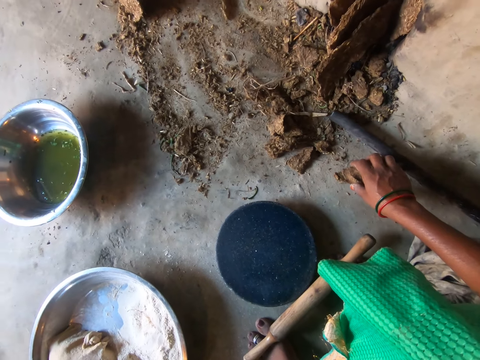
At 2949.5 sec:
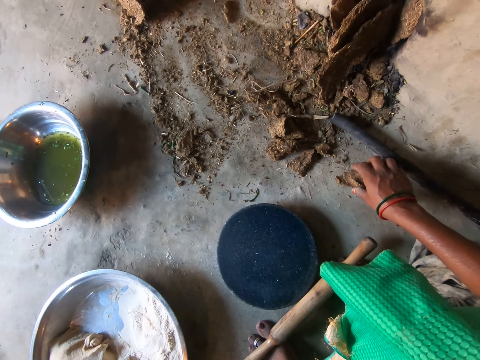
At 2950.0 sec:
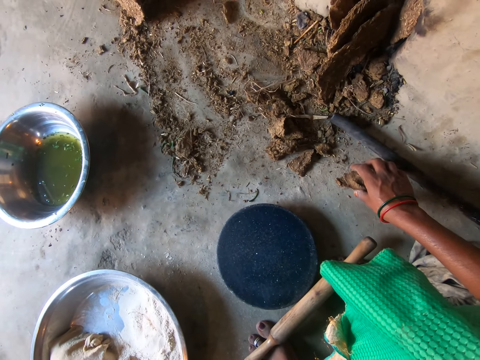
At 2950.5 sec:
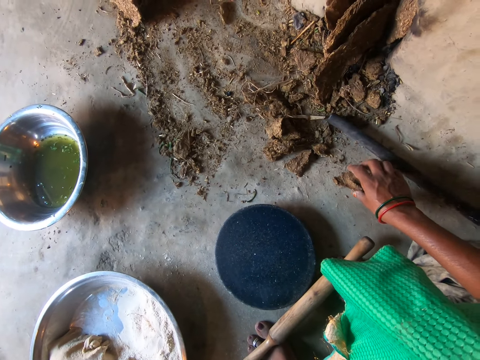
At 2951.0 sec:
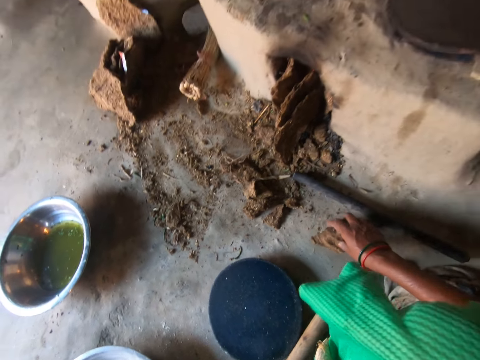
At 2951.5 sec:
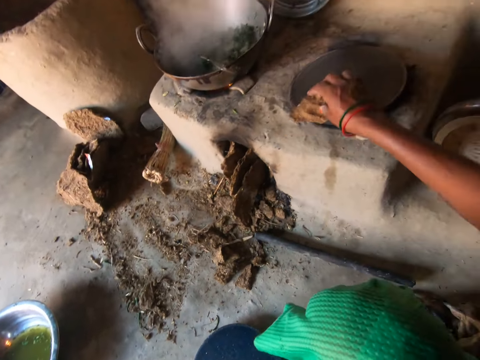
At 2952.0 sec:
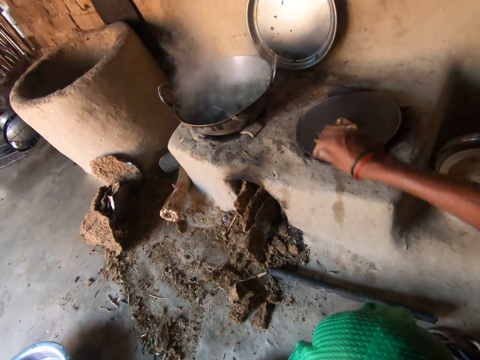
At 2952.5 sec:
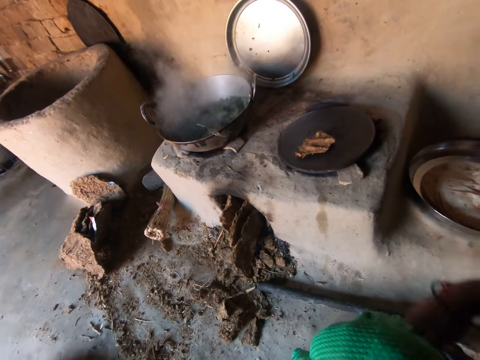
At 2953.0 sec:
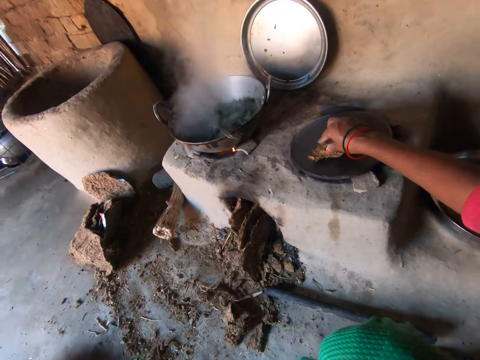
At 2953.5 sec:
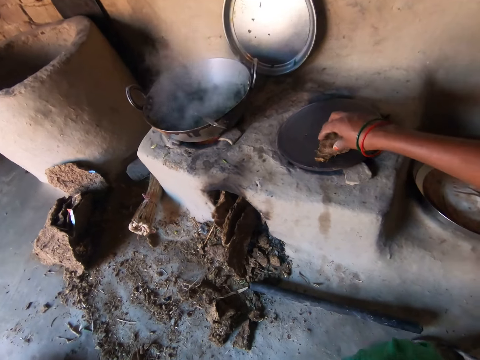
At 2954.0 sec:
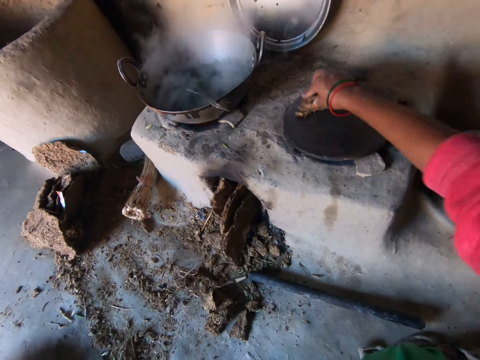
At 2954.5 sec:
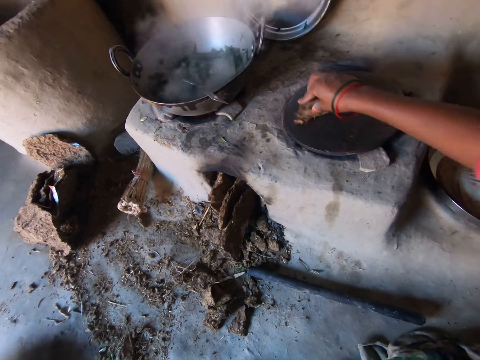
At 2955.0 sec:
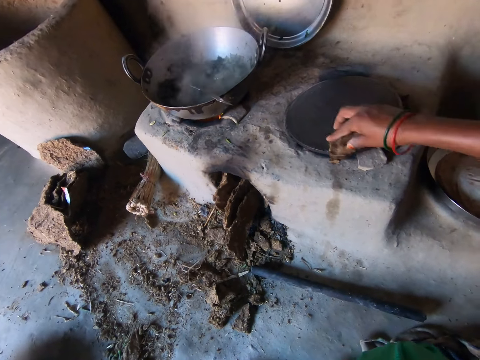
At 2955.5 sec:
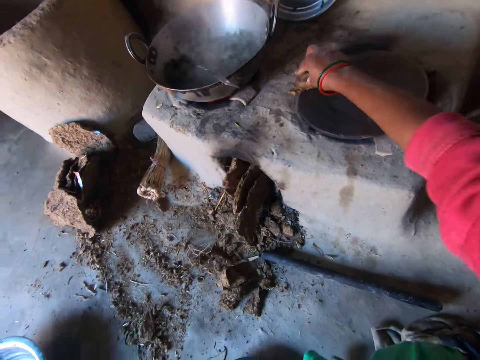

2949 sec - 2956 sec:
The camera wearer picks mud or firewood. She scrapes the pan with the firewood in her right hand. She puts the mud on the pan.

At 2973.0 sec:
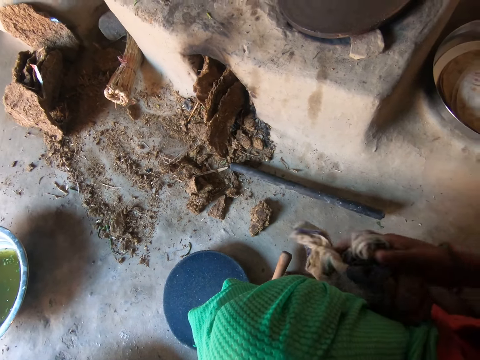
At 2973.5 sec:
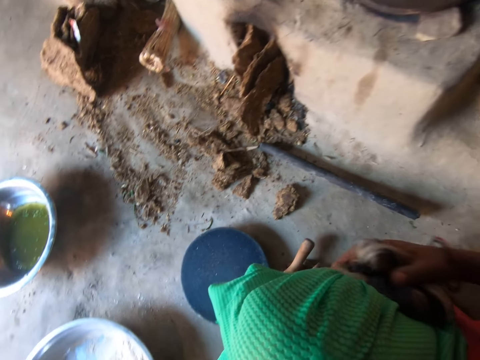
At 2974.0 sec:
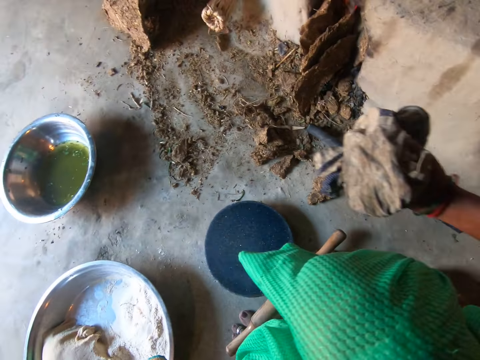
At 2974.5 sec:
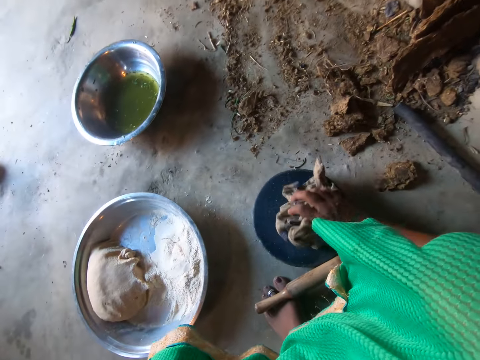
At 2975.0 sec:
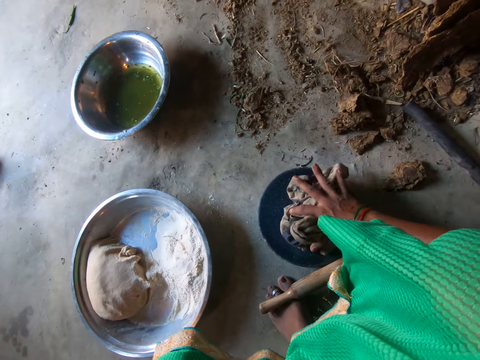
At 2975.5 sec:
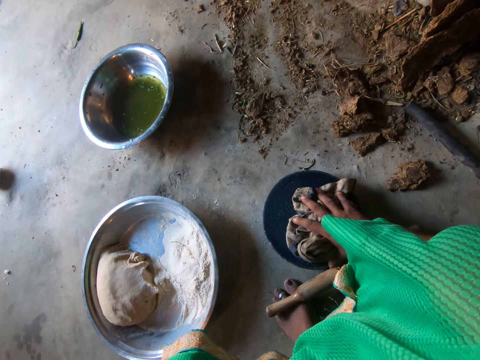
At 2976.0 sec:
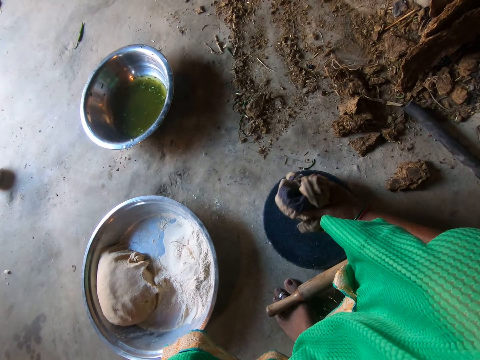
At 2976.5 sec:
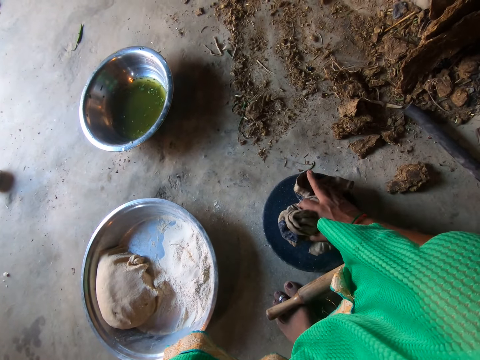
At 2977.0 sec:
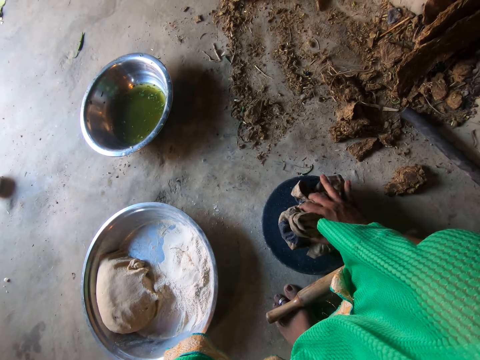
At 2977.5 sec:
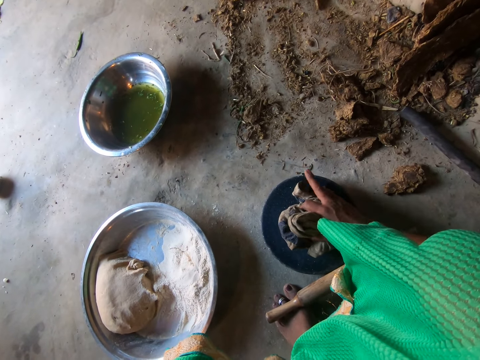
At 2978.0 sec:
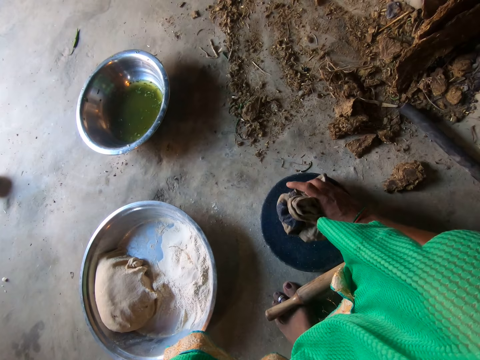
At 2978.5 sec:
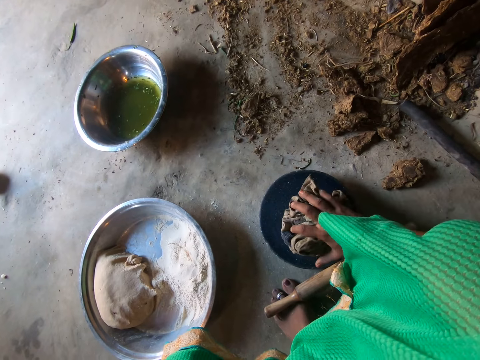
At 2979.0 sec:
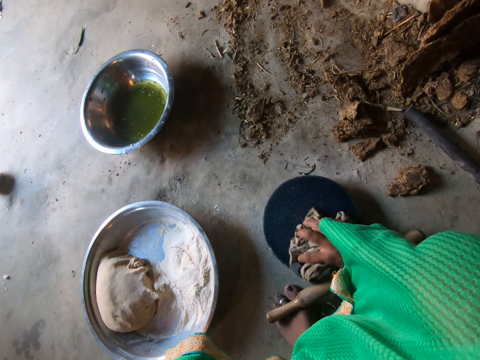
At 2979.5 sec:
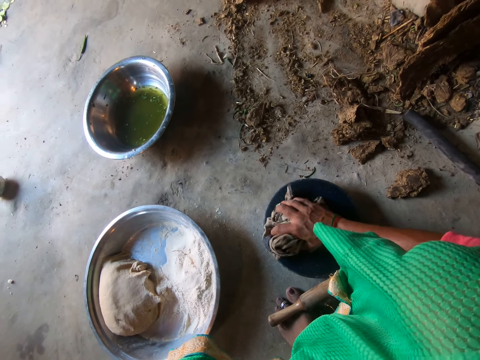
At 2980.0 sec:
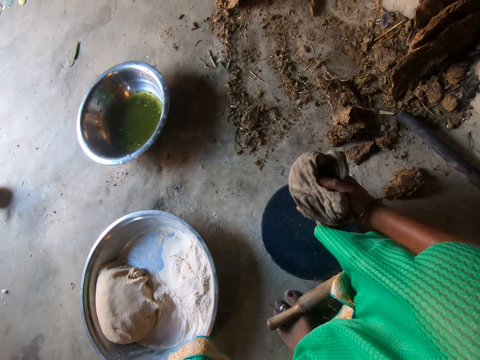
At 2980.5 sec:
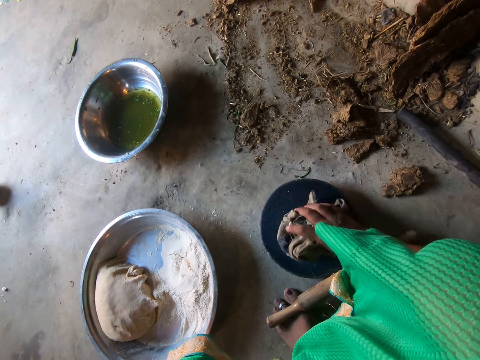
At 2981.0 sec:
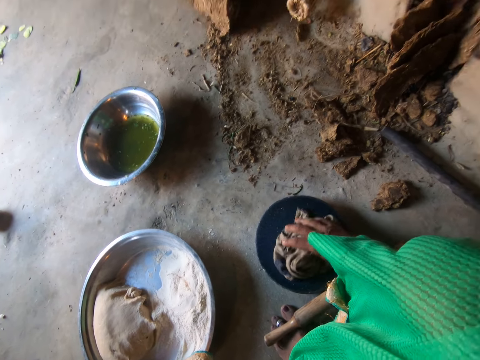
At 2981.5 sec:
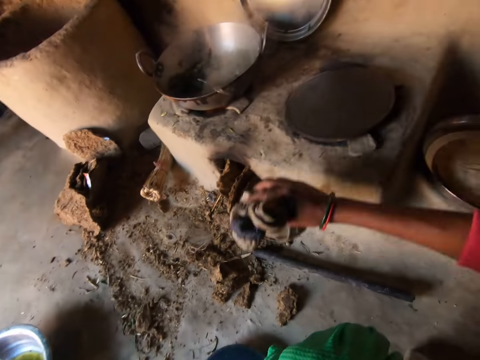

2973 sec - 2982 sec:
The camera wearer folds a cloth. She wipes the flat board with the rag in her right hand. She puts the cloth on the board. She folds the cloth. She wipes the board with the cloth. She lifts the cloth.

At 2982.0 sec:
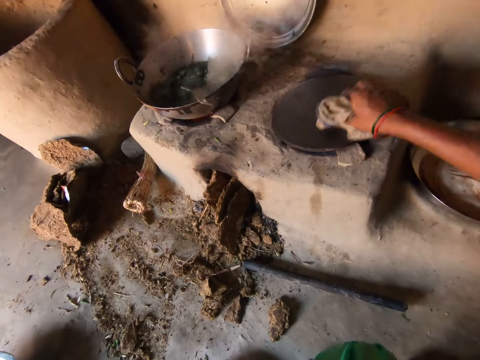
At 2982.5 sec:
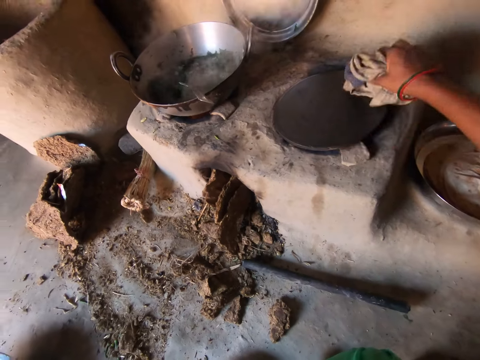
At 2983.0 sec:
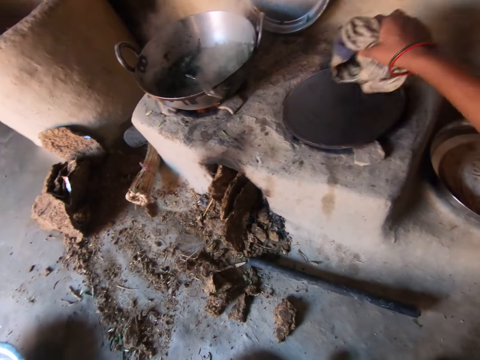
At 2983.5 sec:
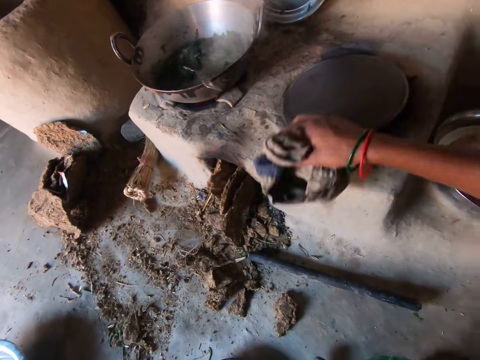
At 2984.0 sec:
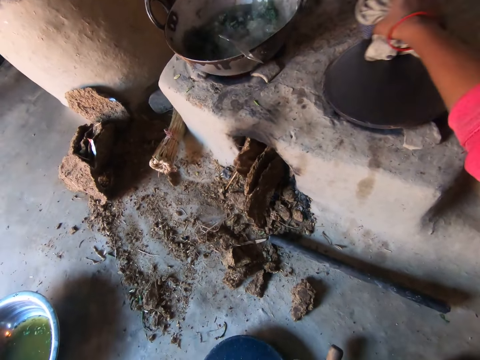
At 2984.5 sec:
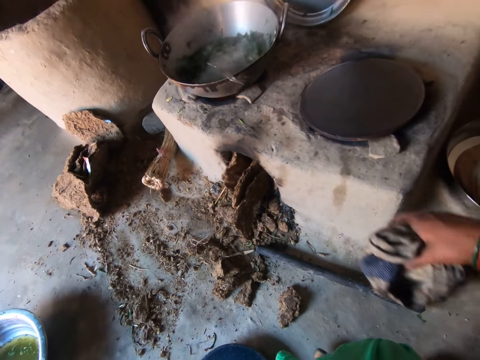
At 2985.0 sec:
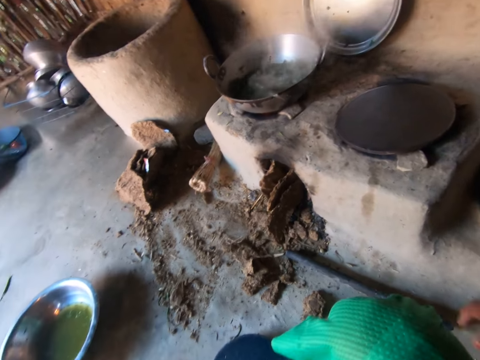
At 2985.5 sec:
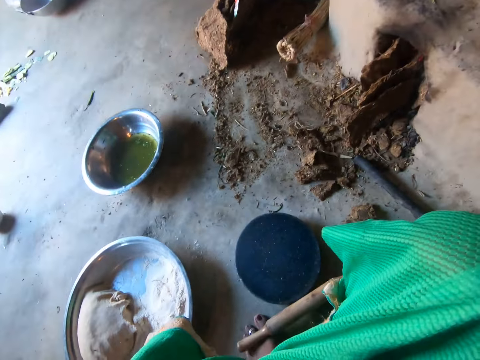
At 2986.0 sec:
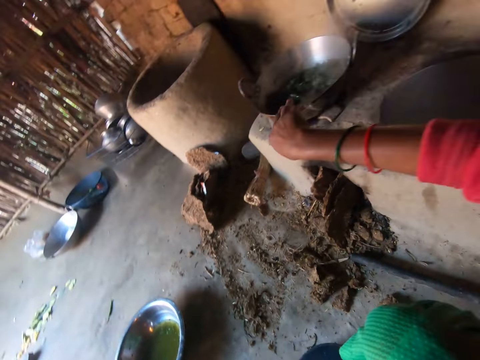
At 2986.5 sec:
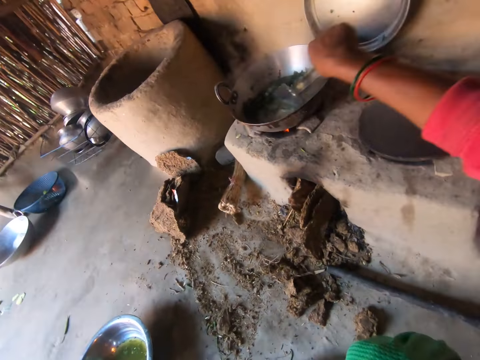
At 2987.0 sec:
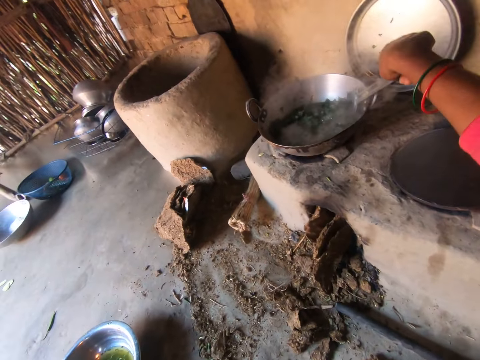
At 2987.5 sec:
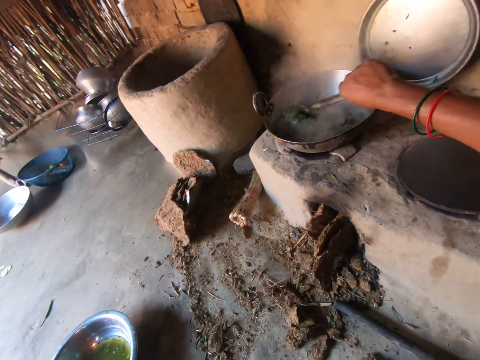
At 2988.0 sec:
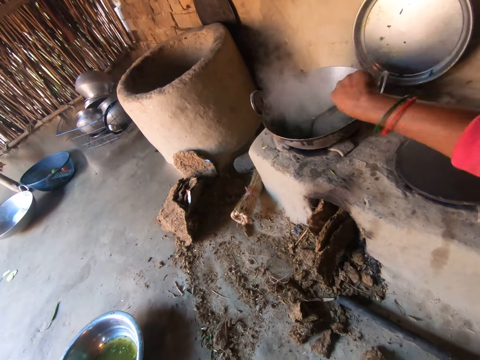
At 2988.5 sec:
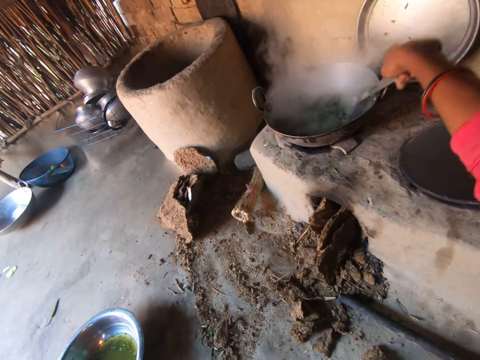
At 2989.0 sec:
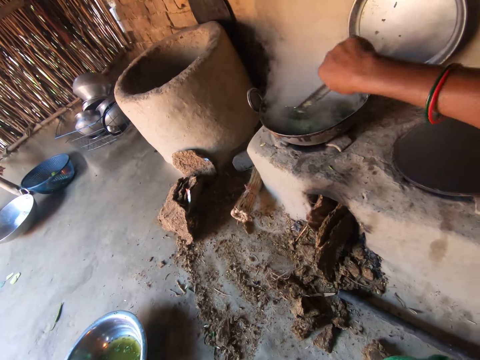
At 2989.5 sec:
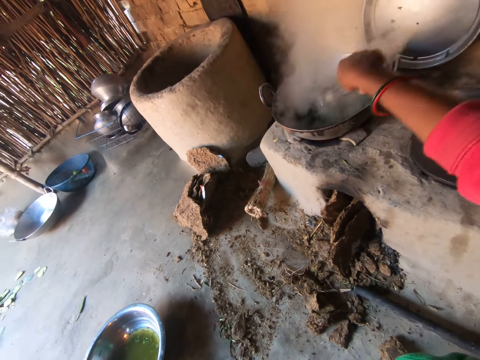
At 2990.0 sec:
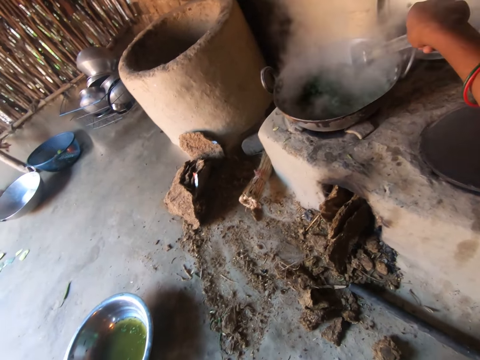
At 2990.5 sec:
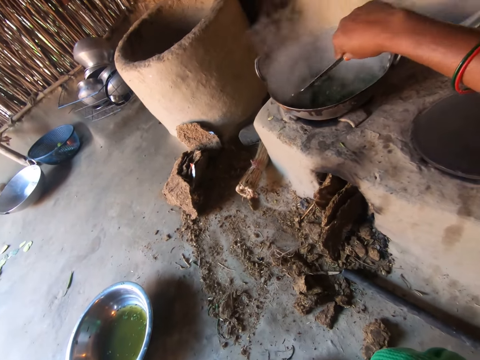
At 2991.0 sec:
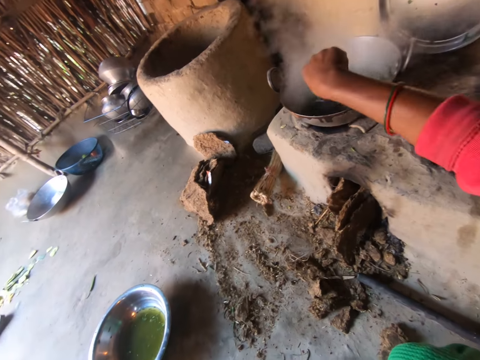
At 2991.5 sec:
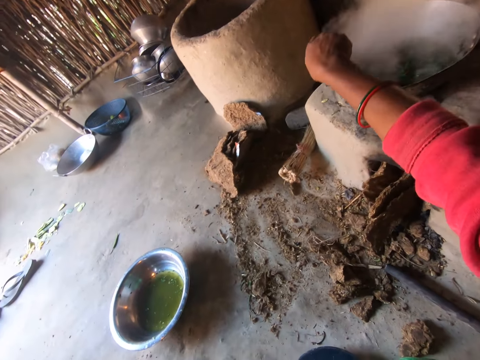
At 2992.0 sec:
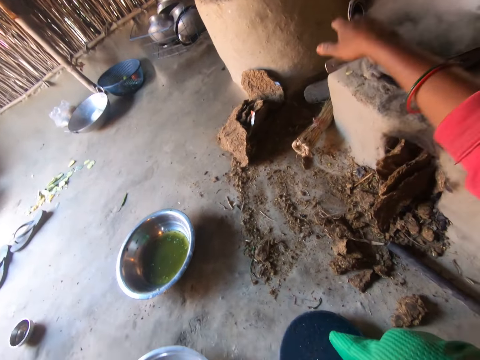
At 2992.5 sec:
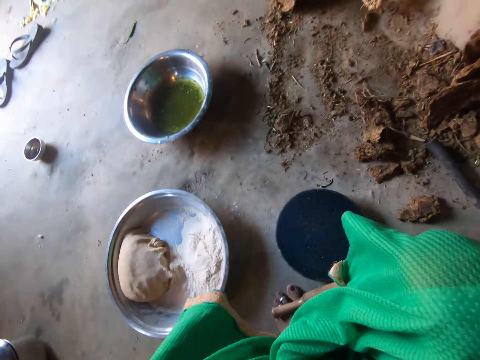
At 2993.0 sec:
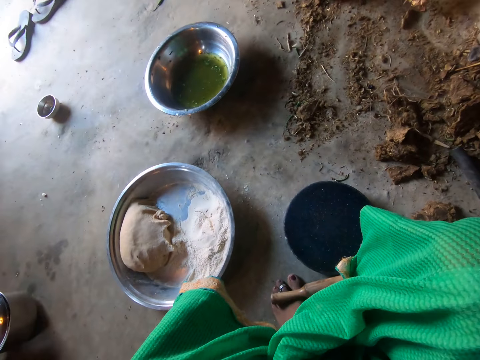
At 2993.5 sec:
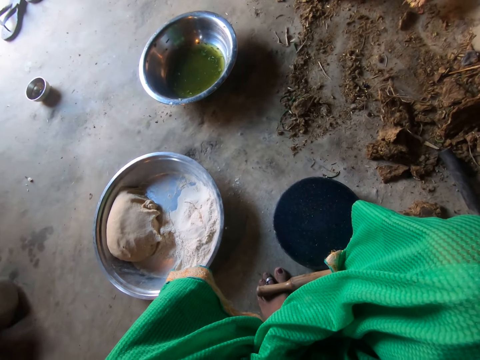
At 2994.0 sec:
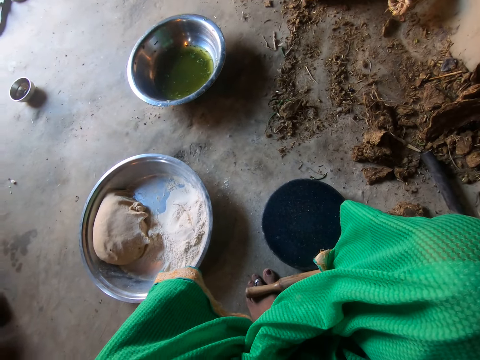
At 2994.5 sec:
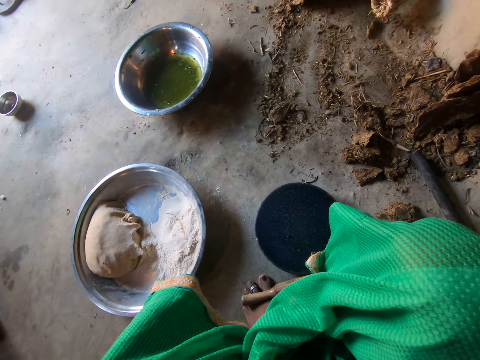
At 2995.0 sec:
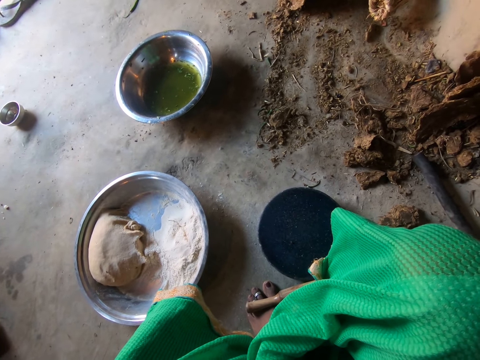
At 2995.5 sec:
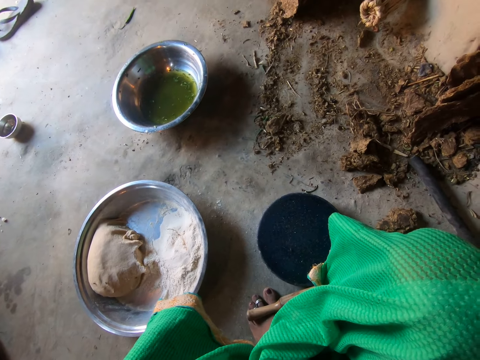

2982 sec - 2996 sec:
The camera wearer wipes the pan with the rag in her right hand. She wipes the pan with the rag again. She drops the rag on the floor. She holds a serving spoon. She stirs vegetables in another cooking pan. She looks around.
